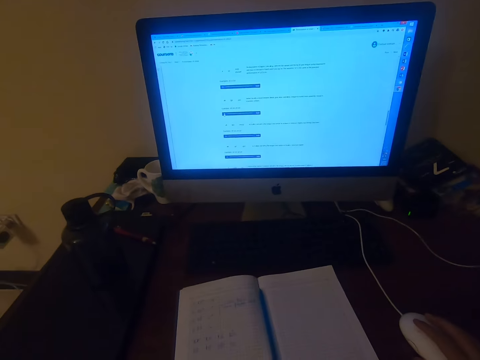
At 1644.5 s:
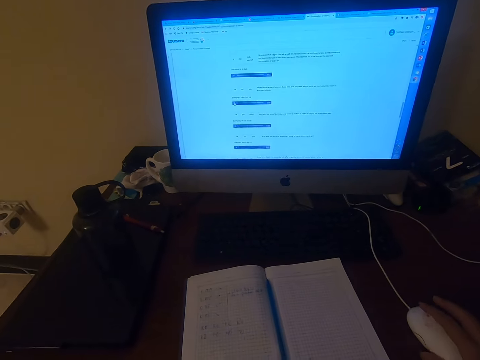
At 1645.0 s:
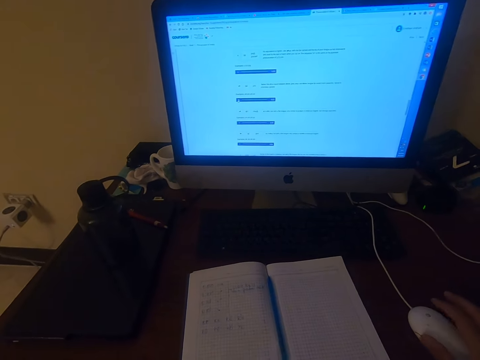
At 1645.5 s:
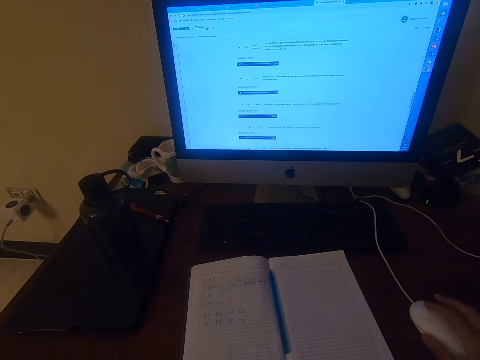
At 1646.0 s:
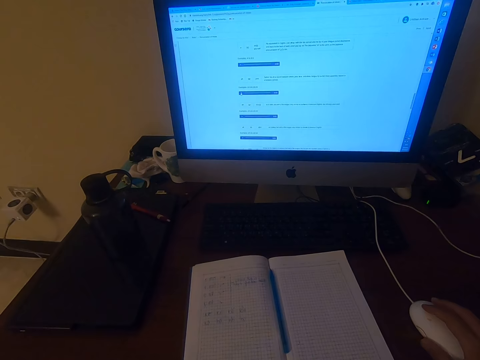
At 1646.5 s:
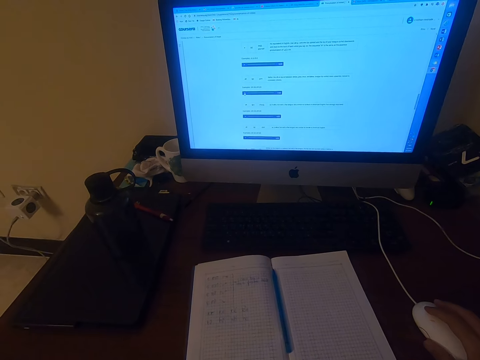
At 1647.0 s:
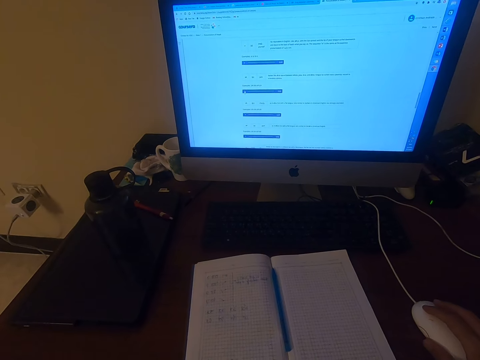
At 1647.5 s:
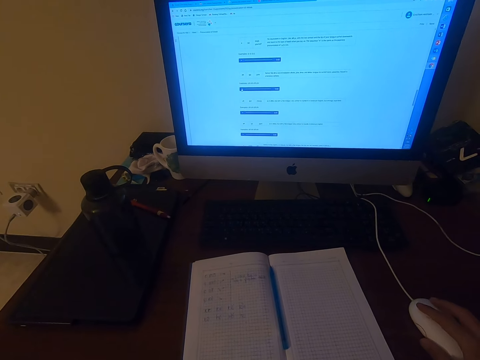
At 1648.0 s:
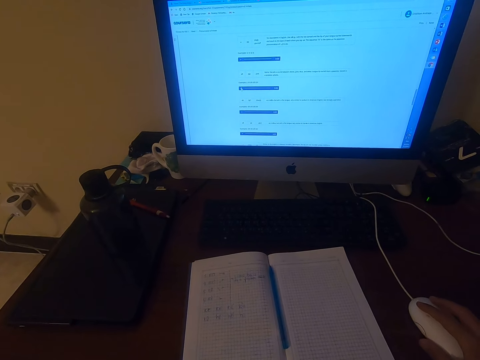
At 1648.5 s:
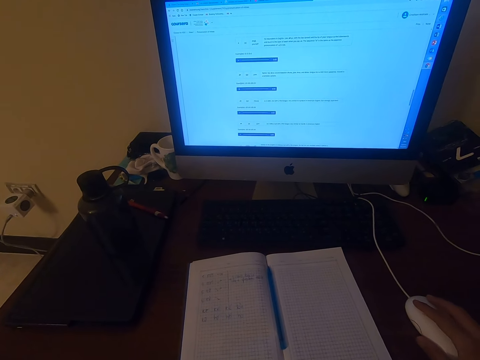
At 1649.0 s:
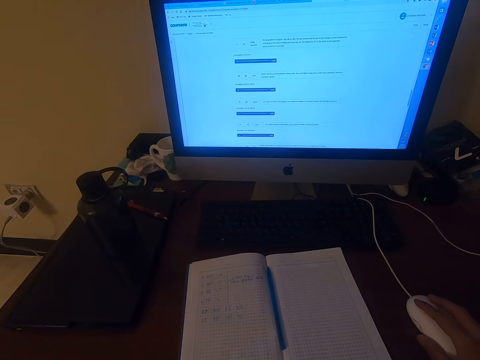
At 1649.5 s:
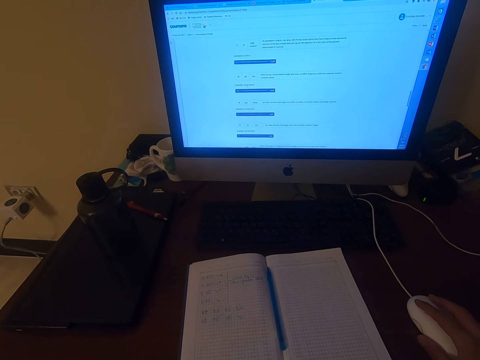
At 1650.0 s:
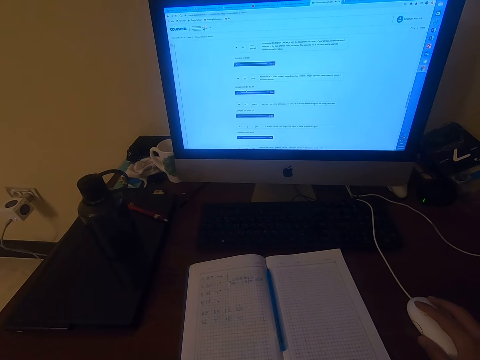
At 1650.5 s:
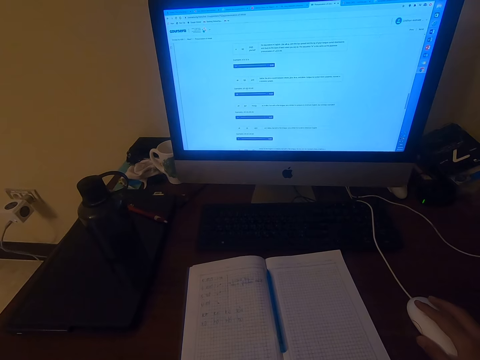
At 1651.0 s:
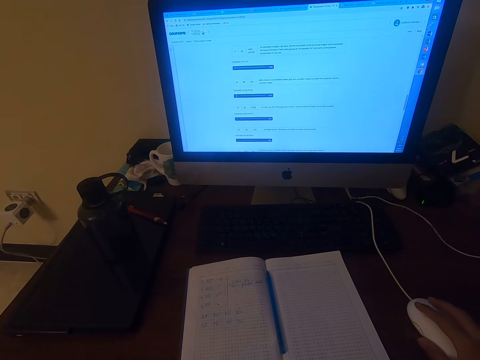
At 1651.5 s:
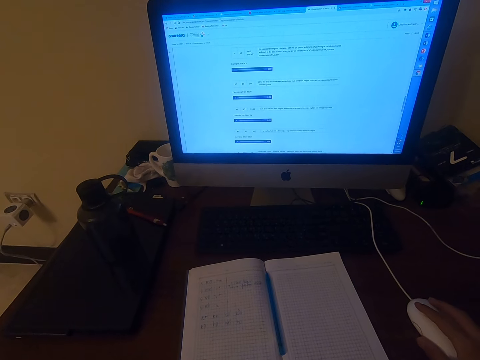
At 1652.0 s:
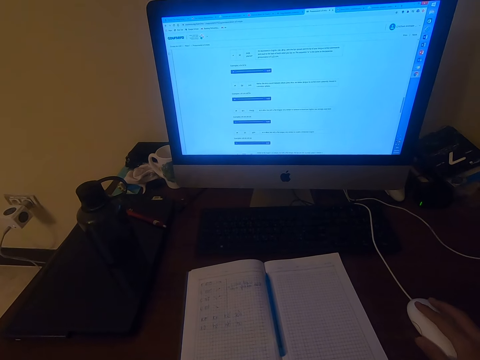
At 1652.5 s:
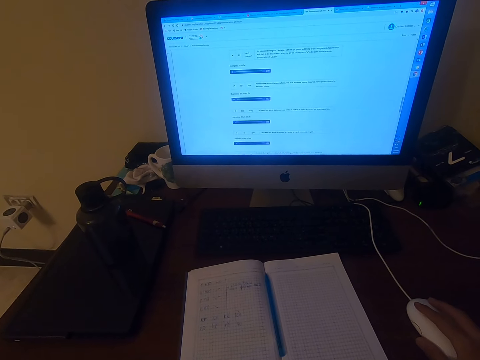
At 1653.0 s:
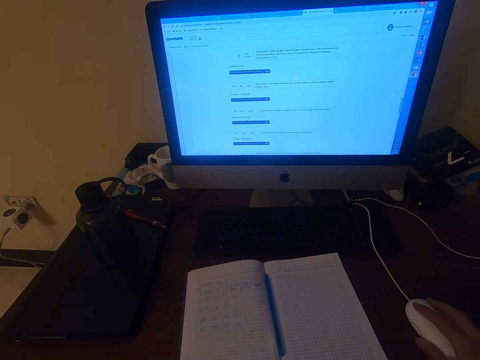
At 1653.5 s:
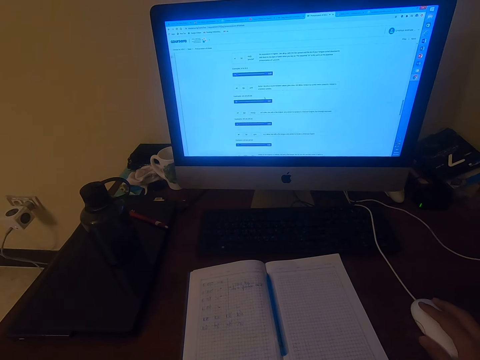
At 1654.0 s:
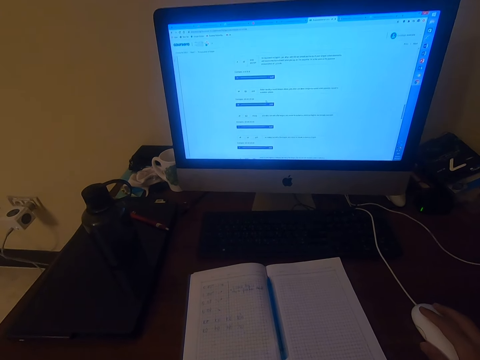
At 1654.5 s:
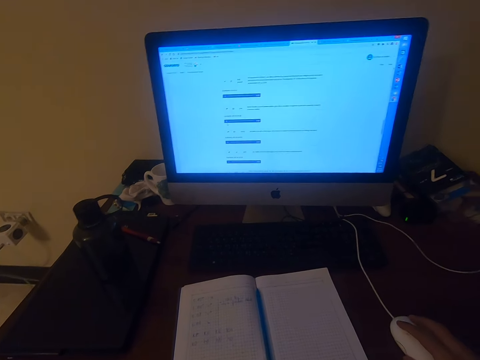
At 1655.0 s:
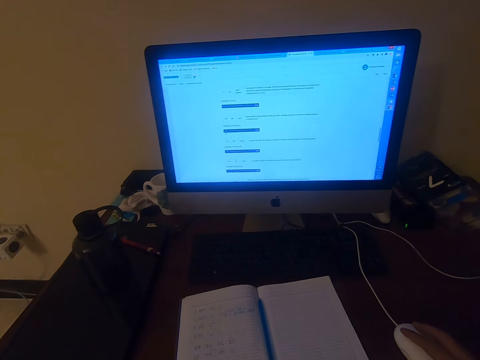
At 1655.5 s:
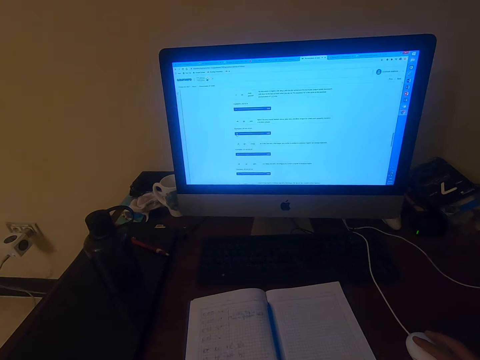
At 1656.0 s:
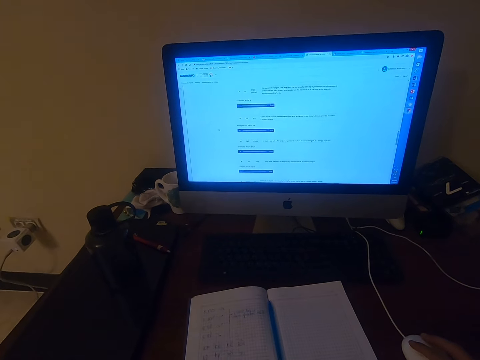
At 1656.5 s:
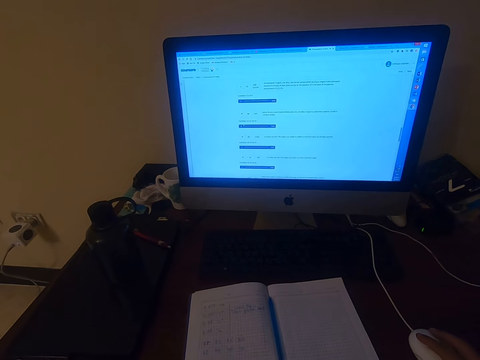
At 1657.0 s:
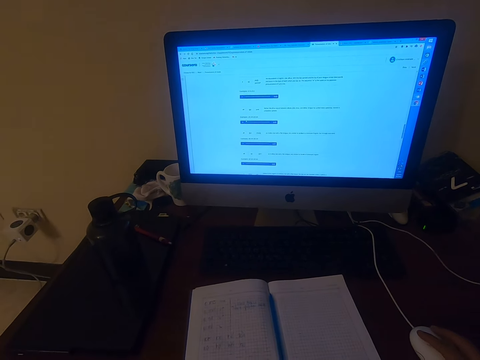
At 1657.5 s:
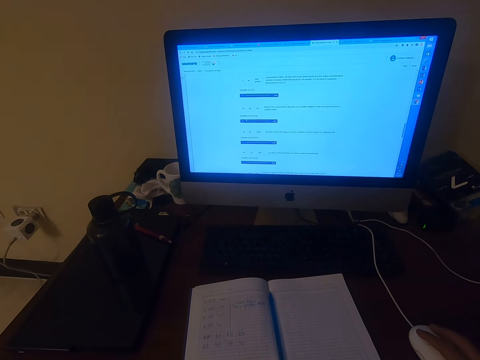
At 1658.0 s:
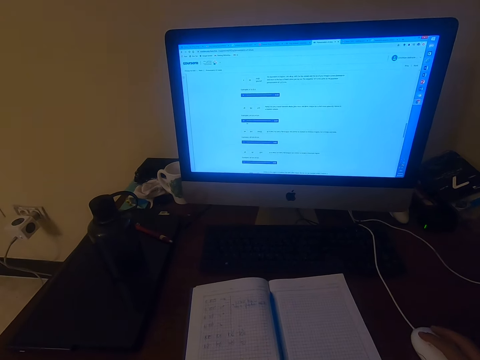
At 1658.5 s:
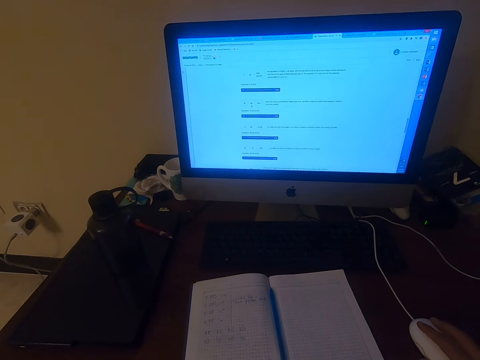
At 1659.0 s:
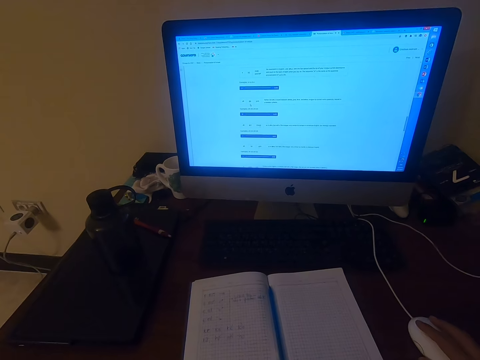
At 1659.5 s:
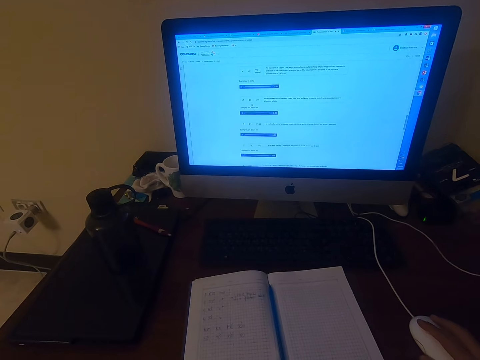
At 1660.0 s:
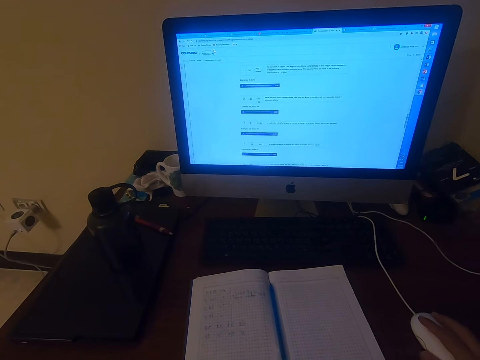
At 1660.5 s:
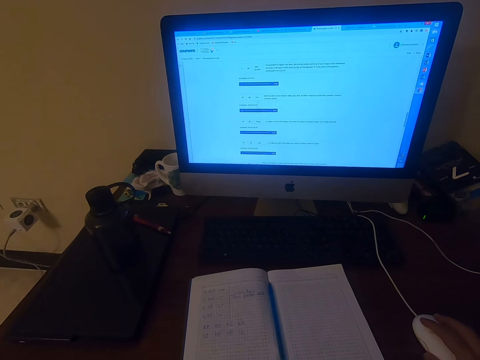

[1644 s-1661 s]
The camera wearer uses a computer. They click the mouse. They click the mouse repeatedly.

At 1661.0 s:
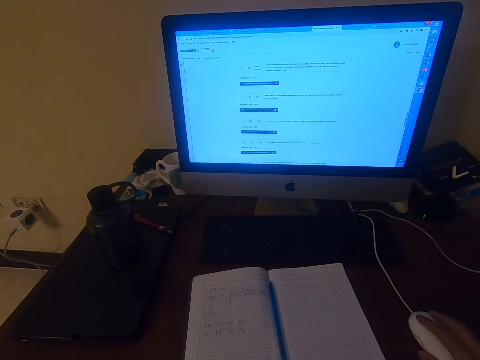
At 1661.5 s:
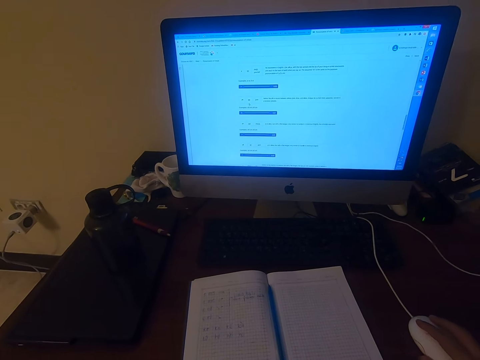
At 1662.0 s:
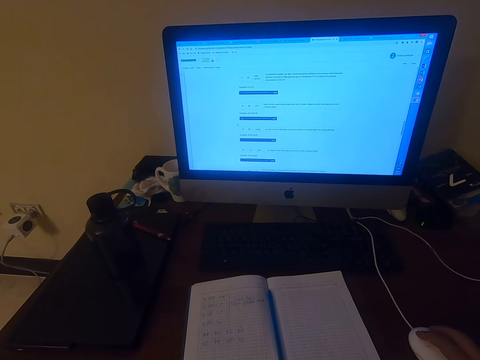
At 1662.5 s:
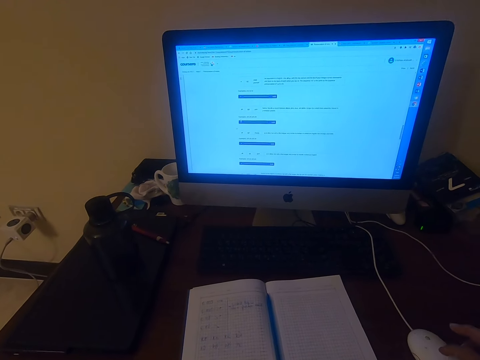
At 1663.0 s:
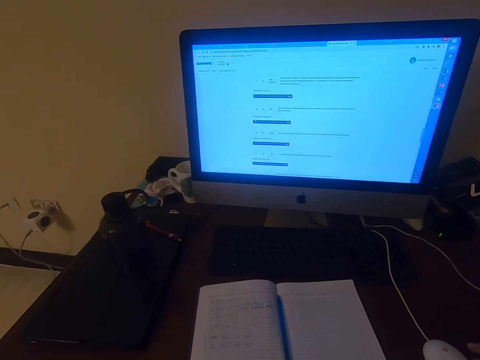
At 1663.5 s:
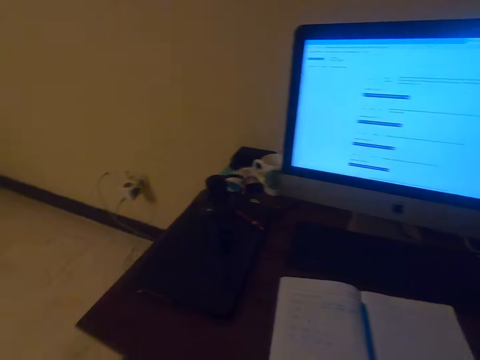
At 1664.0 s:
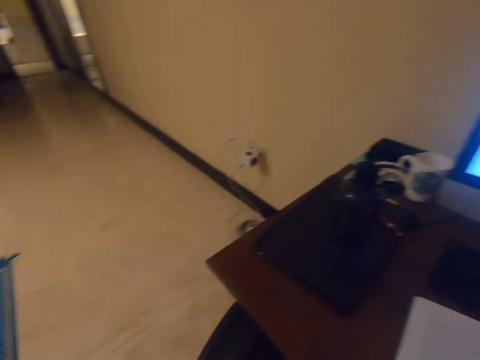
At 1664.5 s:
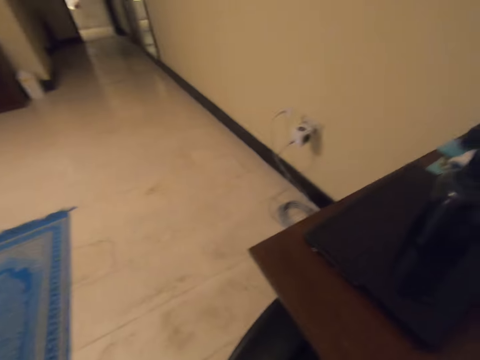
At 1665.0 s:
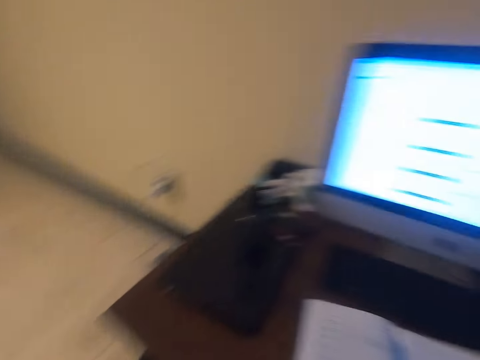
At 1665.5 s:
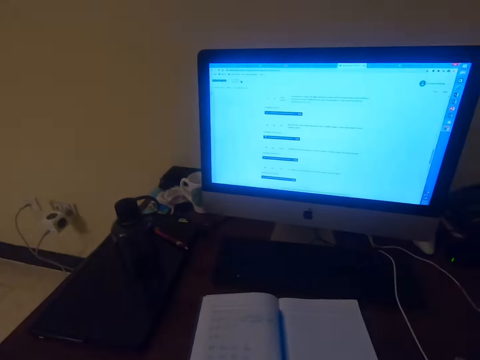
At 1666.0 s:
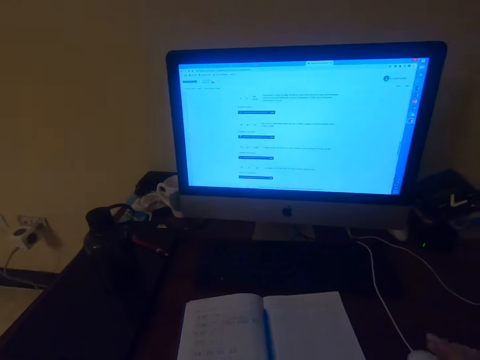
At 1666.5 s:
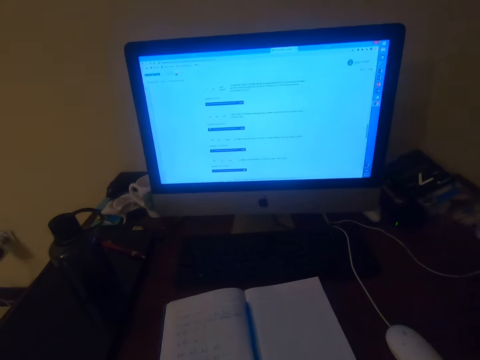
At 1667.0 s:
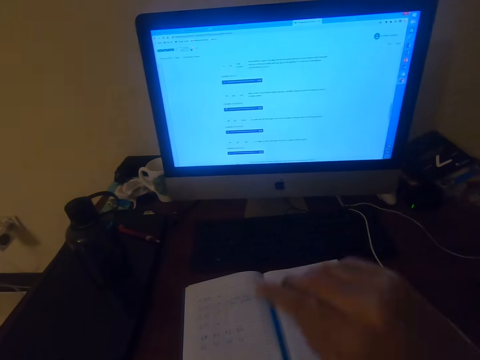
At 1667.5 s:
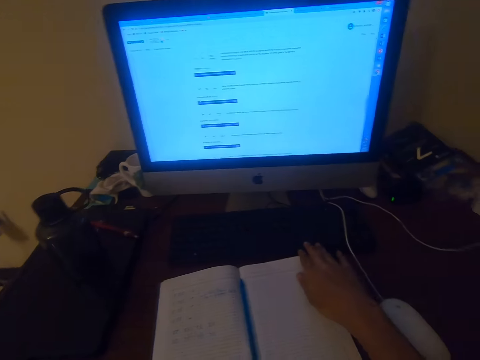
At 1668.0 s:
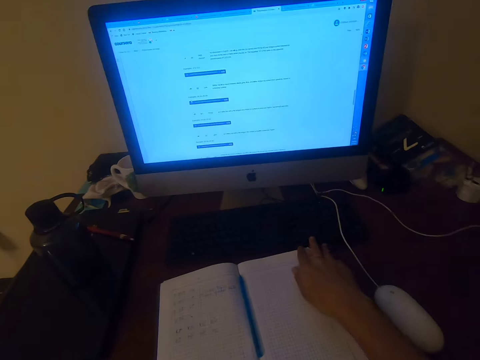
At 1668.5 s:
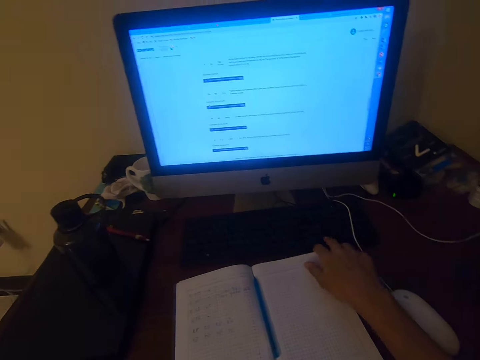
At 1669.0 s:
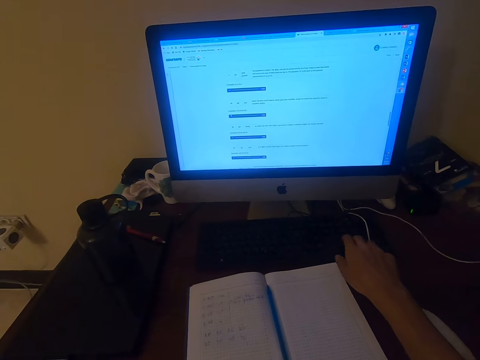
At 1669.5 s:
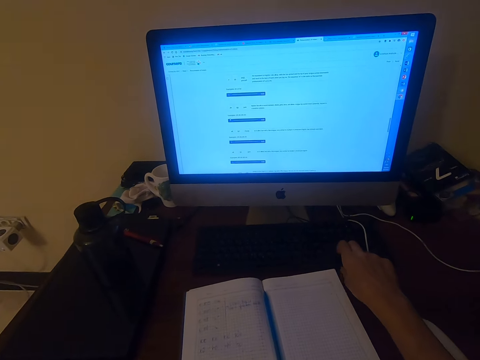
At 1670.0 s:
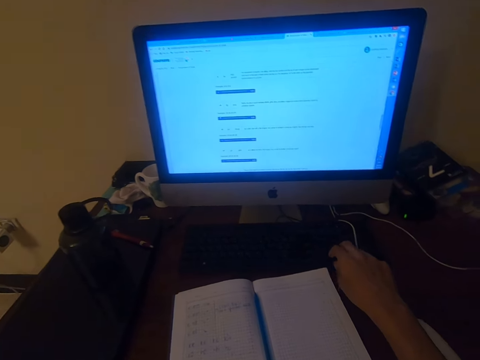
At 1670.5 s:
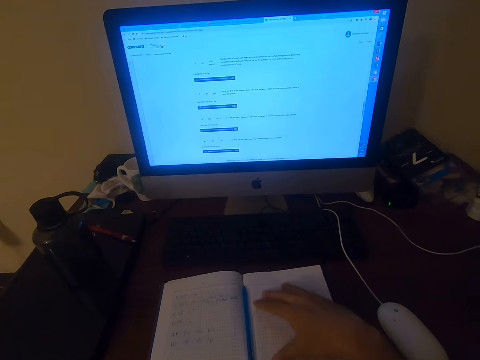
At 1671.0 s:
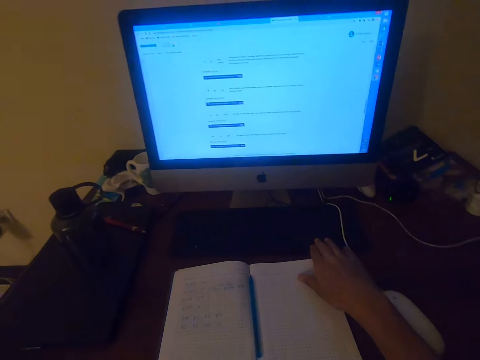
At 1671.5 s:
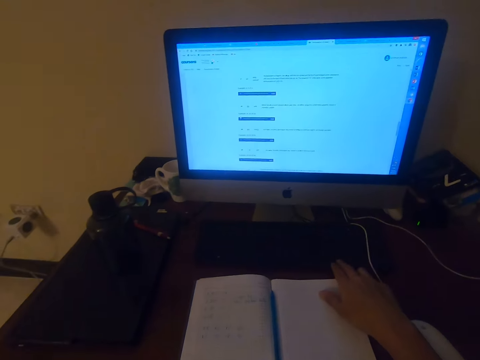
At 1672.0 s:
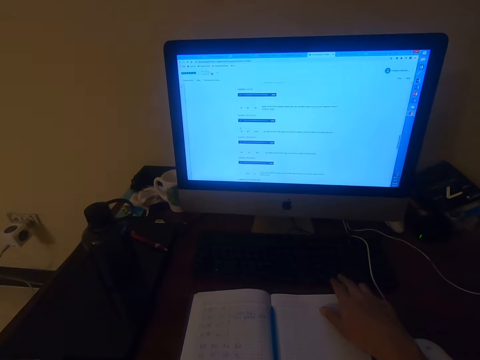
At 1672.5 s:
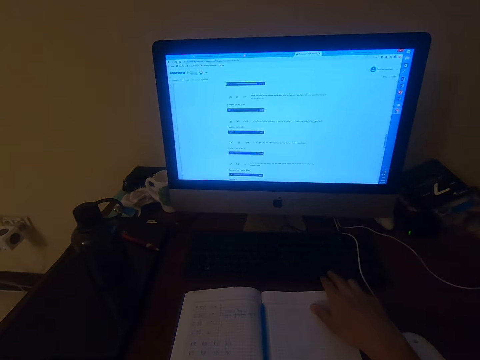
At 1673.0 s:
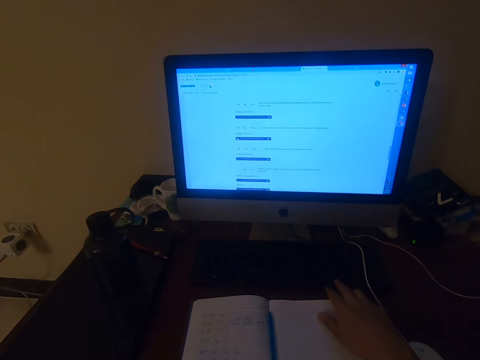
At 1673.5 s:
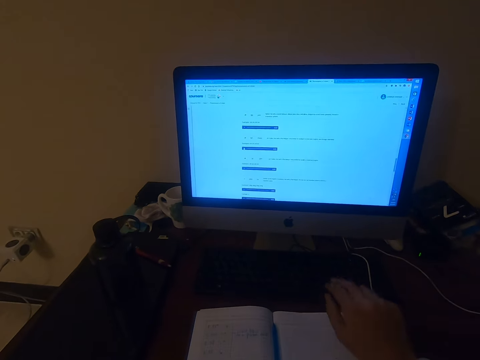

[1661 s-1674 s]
The camera wearer clicks the mouse. He looks around the room. He uses a computer. He stretches his right hand. He presses the keyboard buttons. He moves a book. He uses the computer. He presses the keyboard buttons.
